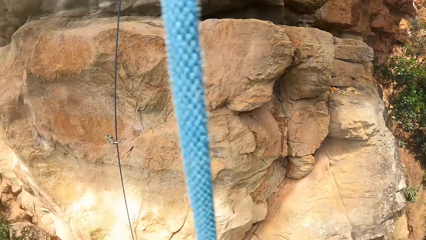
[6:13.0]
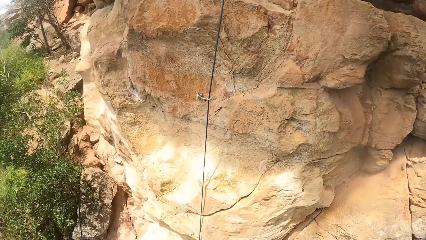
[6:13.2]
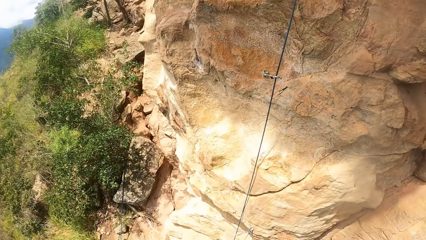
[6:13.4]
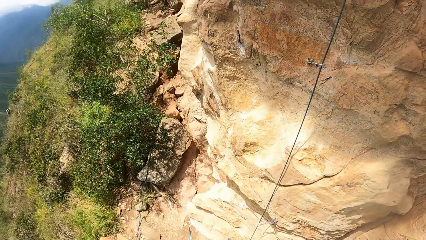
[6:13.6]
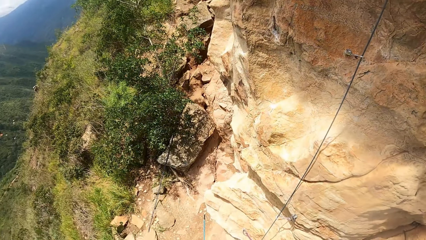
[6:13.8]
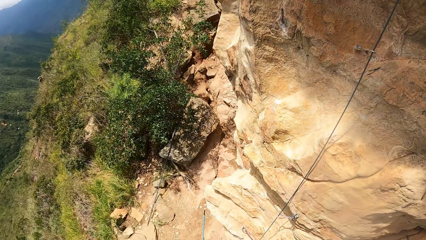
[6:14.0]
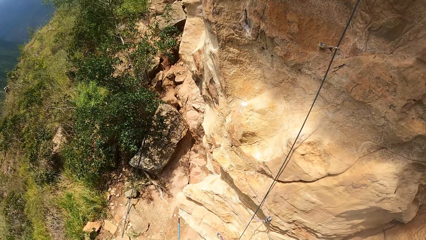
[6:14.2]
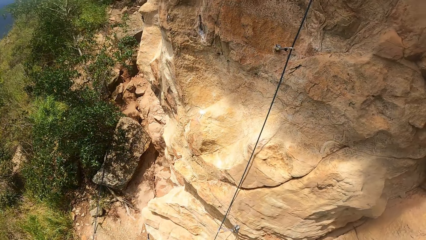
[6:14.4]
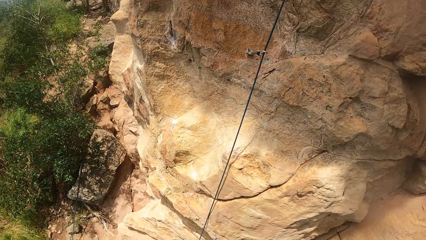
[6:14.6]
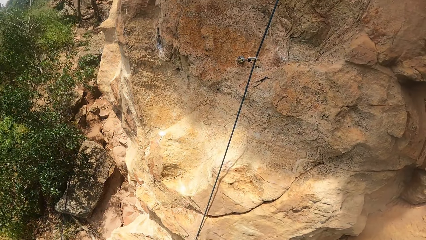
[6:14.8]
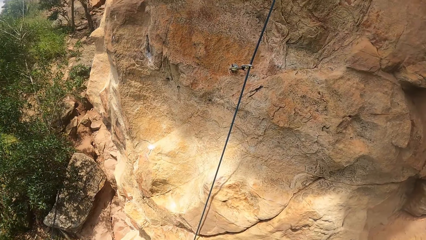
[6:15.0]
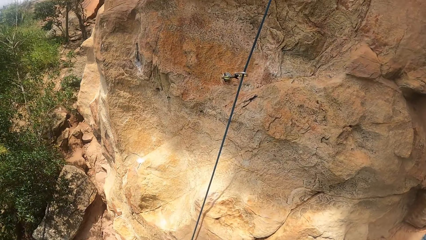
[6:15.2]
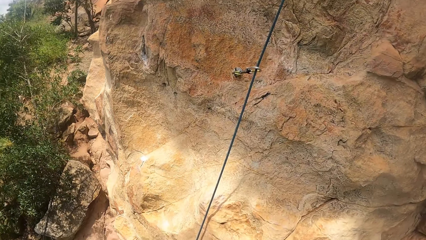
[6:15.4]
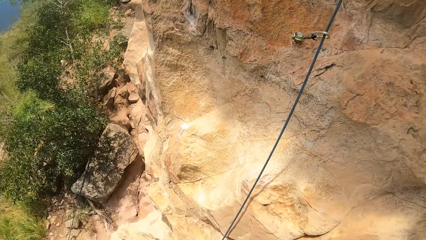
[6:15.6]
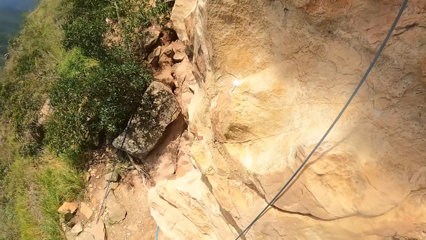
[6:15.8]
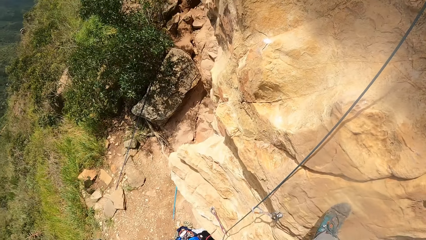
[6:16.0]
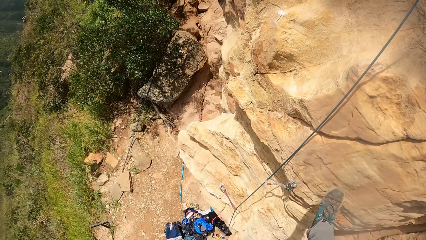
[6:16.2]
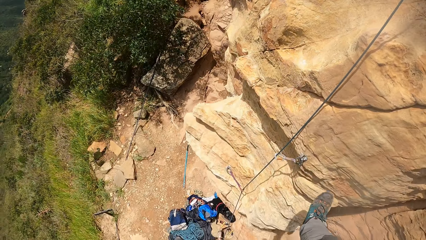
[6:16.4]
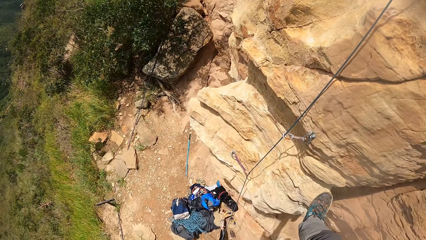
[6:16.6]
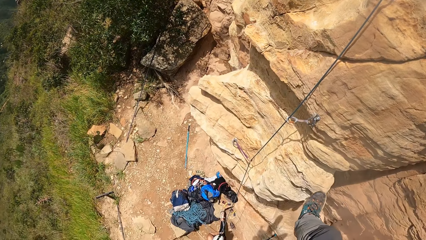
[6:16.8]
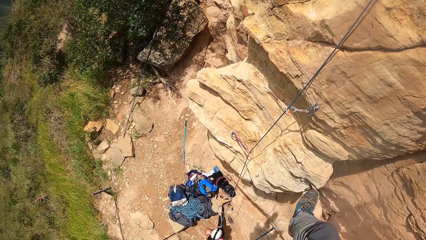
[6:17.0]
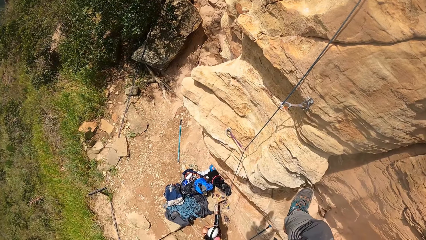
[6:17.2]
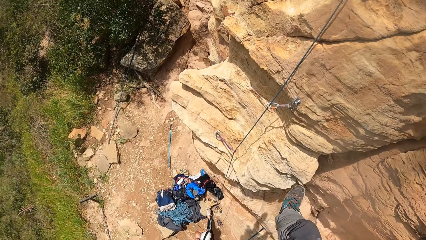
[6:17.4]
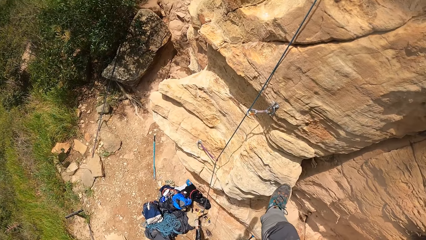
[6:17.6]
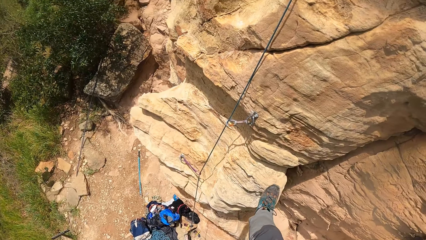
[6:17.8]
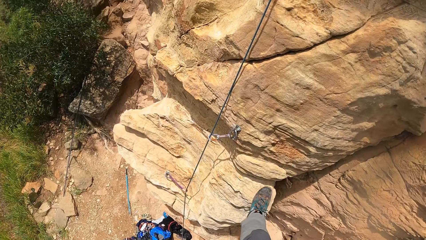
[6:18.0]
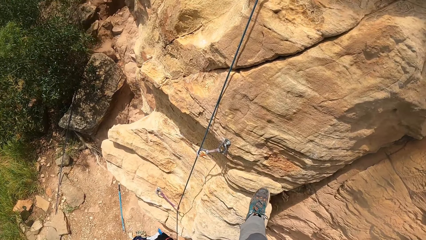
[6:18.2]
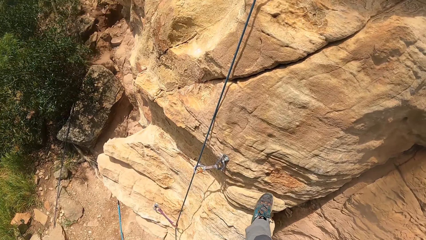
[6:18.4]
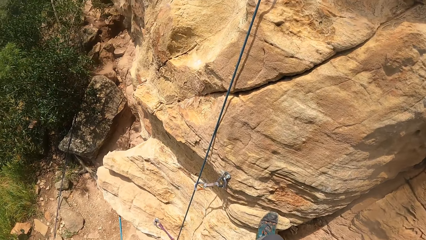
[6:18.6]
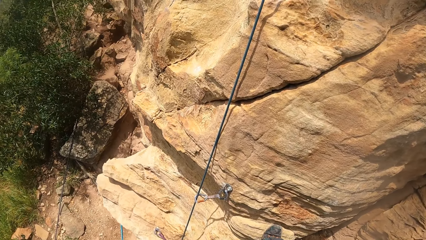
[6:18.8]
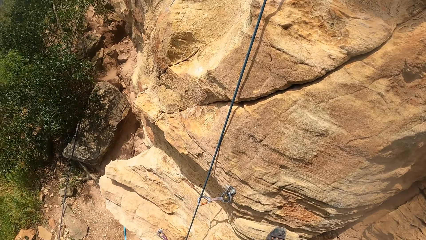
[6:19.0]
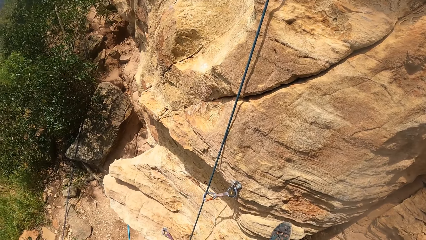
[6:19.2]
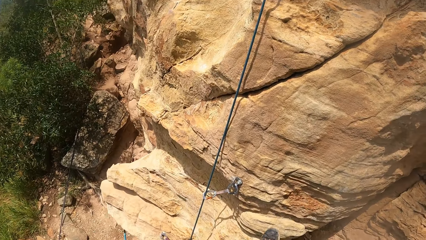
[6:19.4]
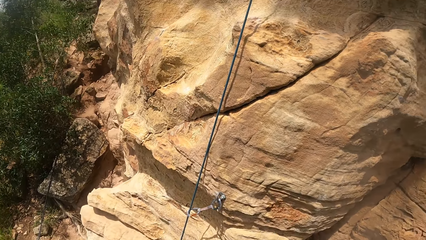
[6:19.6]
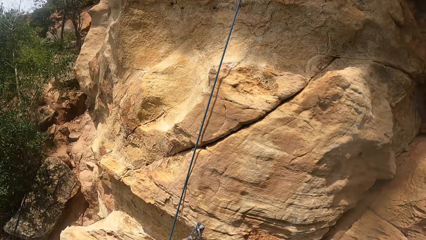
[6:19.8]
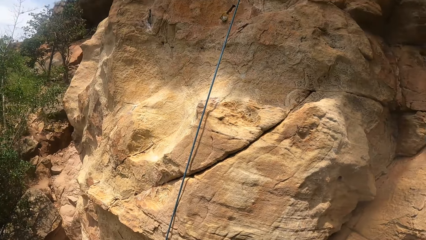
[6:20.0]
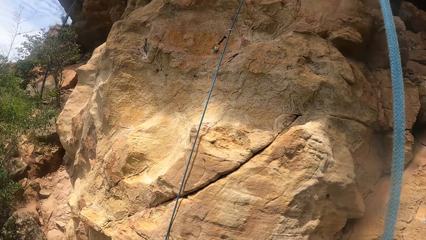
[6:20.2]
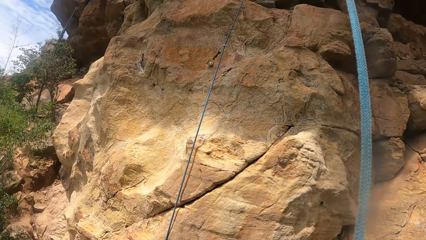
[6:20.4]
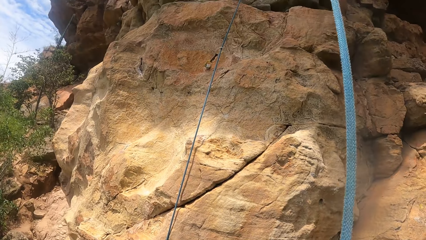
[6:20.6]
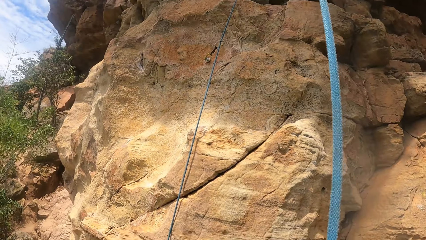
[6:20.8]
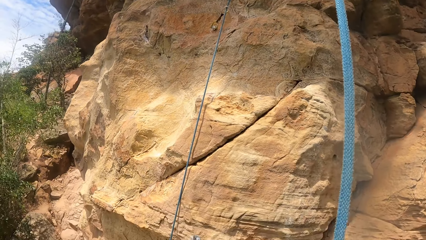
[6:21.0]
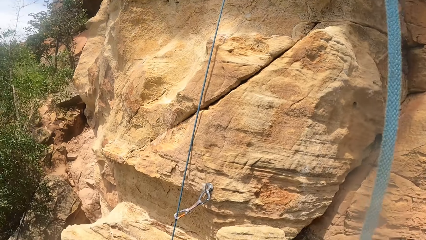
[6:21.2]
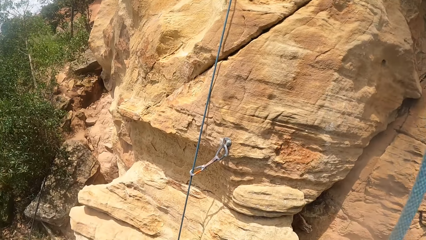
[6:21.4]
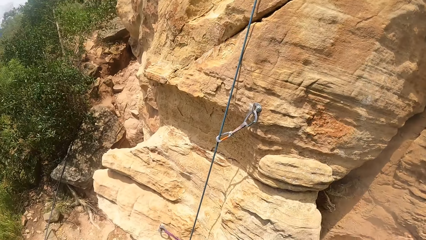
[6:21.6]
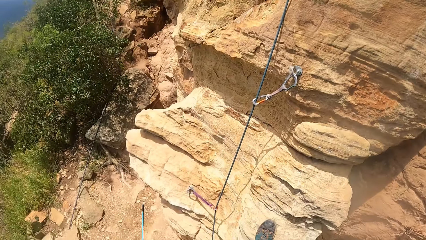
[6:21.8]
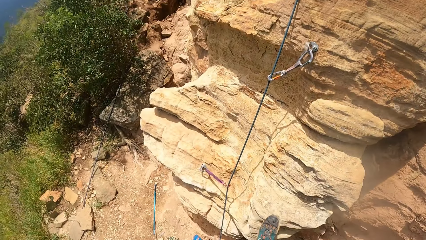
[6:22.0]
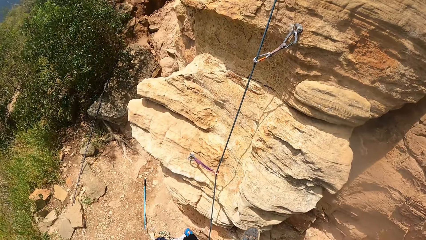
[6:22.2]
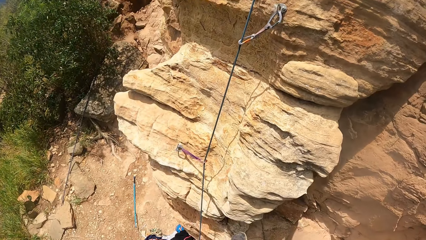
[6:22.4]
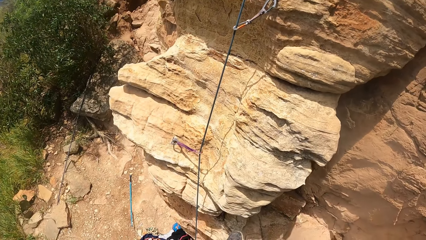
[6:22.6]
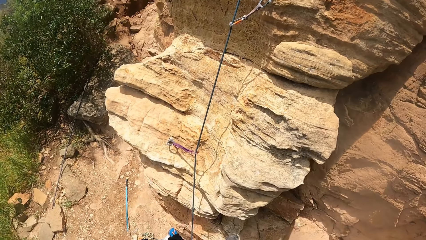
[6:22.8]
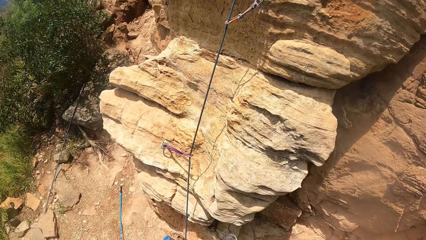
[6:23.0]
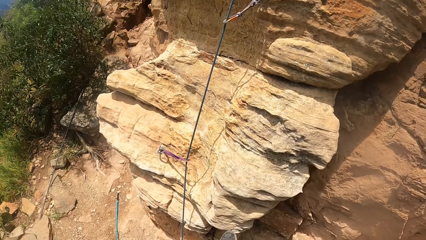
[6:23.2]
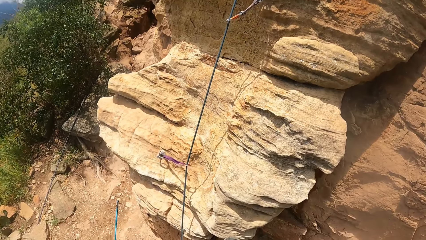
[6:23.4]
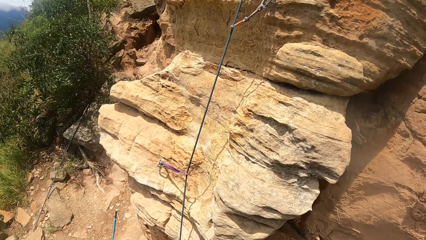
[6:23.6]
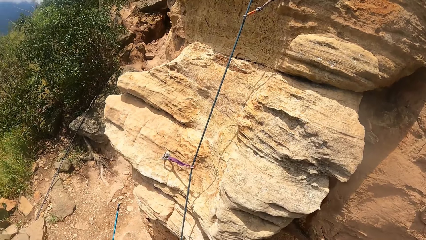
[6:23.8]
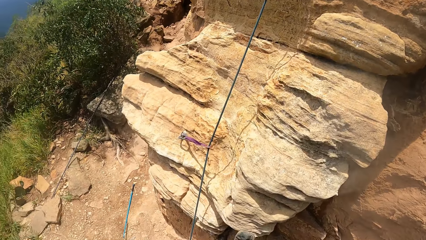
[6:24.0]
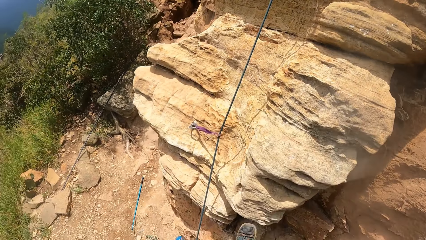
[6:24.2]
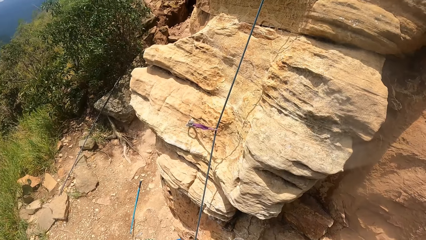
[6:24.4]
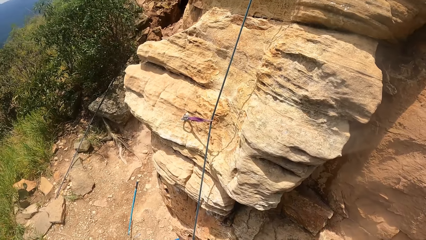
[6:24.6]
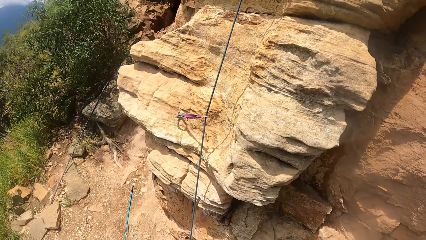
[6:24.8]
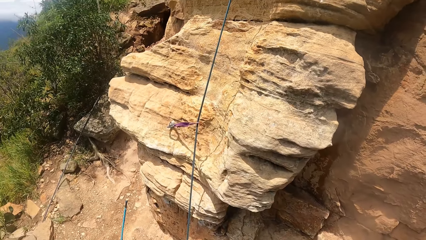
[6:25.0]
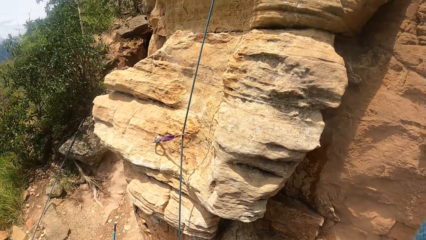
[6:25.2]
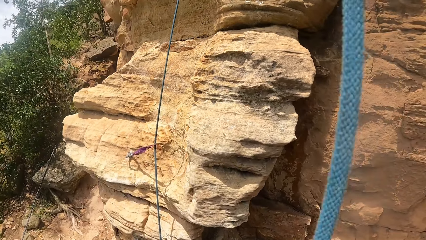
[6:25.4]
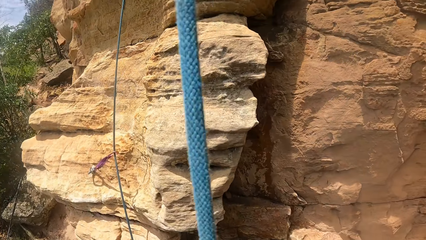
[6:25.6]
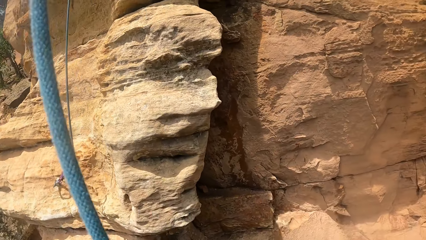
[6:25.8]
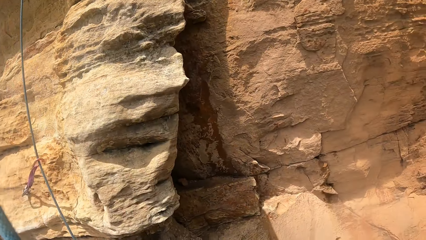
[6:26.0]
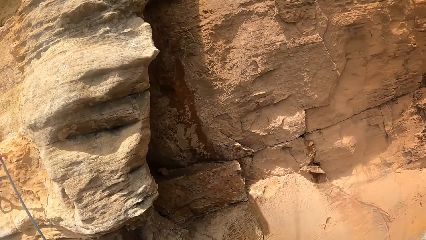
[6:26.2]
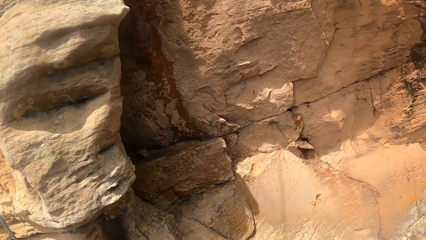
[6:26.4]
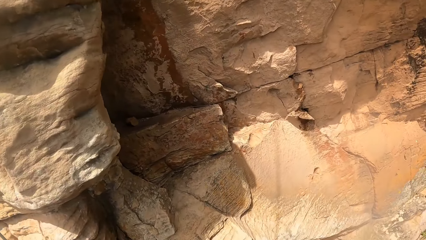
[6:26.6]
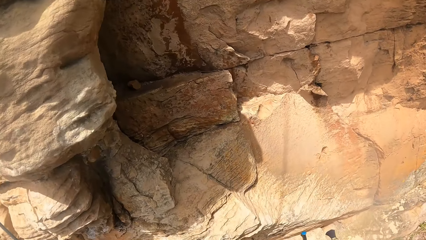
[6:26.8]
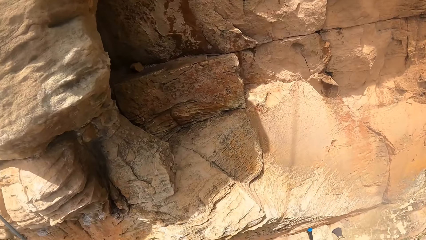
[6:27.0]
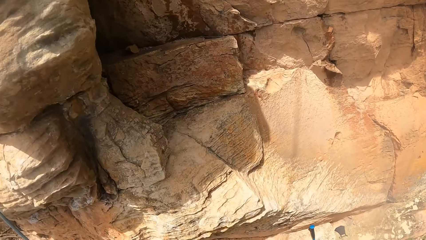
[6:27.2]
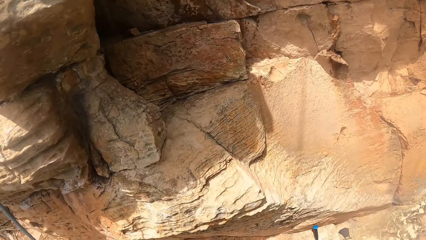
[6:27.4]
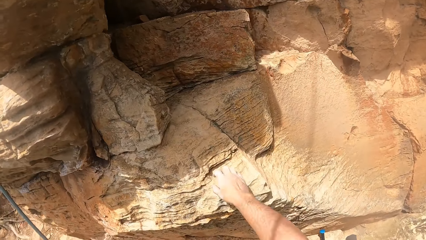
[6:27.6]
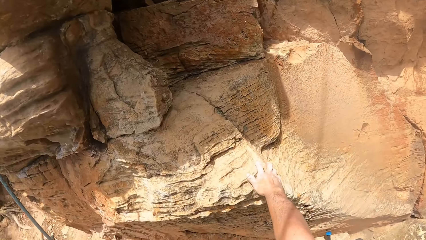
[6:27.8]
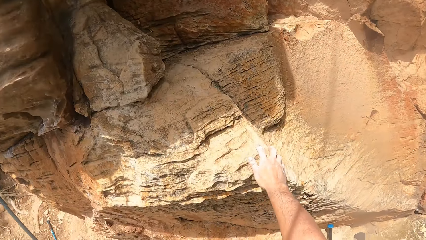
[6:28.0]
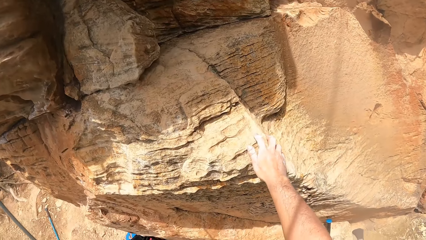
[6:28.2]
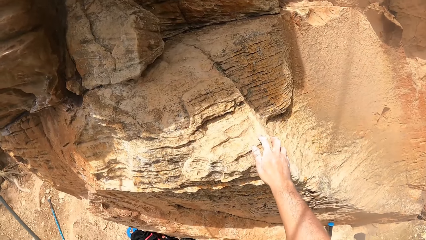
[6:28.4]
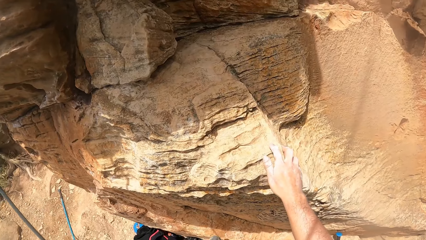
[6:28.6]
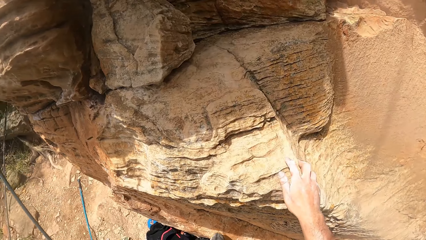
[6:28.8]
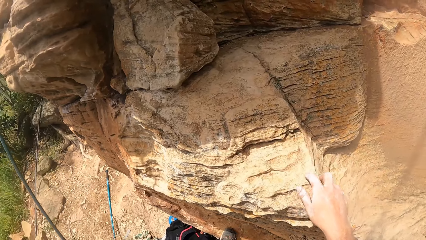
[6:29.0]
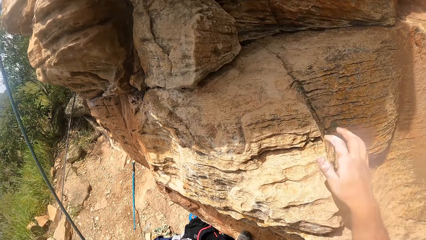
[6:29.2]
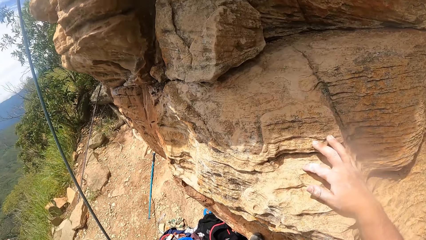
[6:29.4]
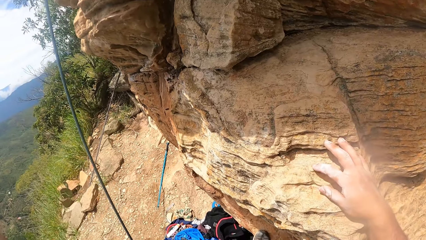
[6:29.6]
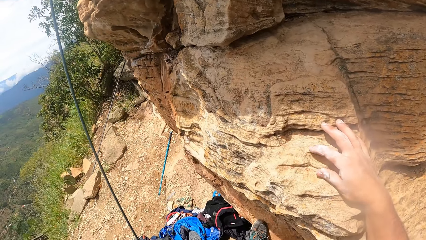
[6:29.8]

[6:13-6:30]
The camera wearer hangs on a rope. They touch a rock. They hold the rock.
